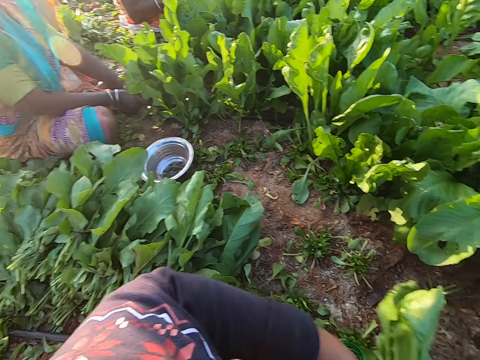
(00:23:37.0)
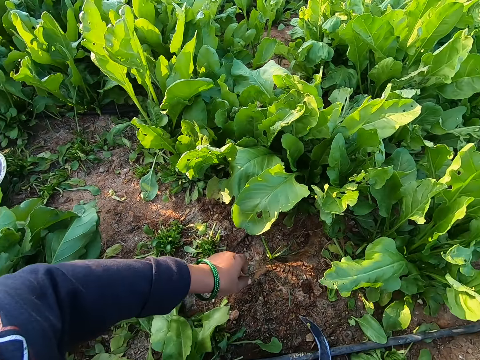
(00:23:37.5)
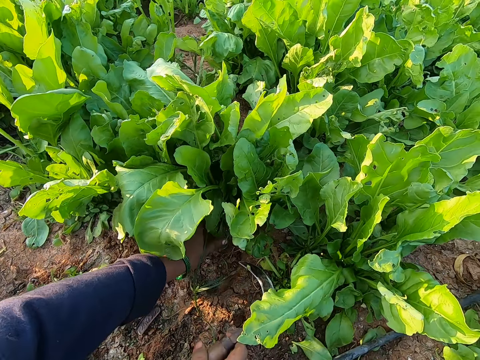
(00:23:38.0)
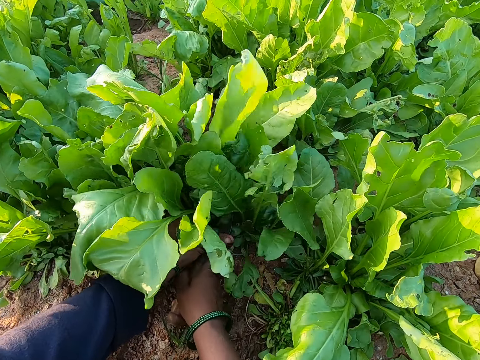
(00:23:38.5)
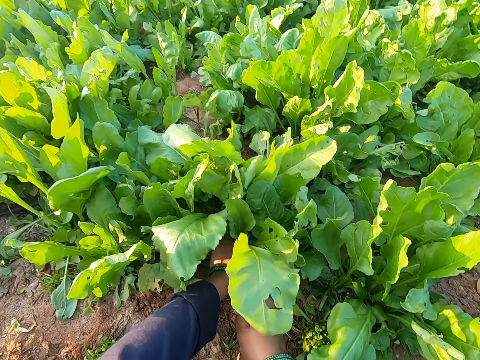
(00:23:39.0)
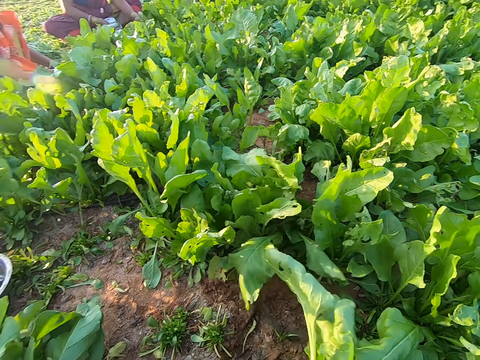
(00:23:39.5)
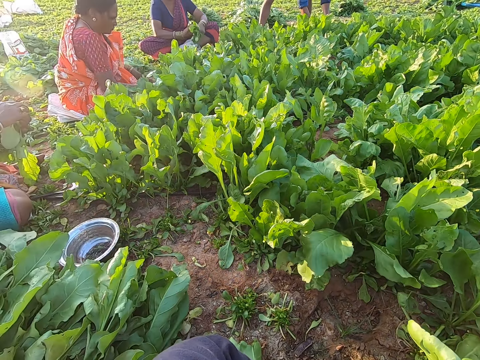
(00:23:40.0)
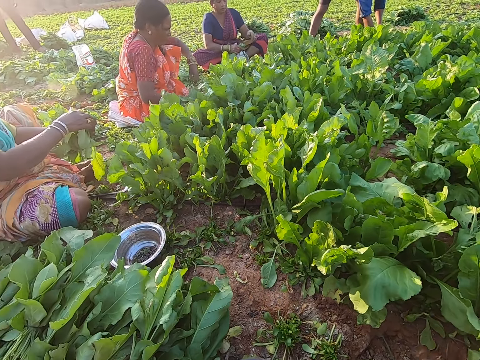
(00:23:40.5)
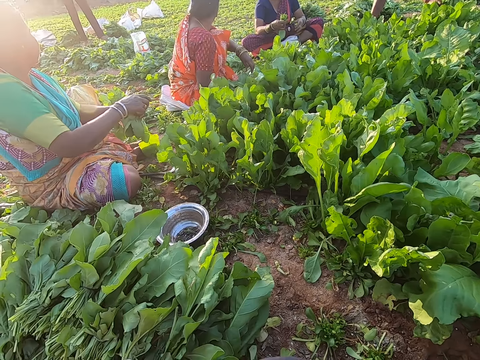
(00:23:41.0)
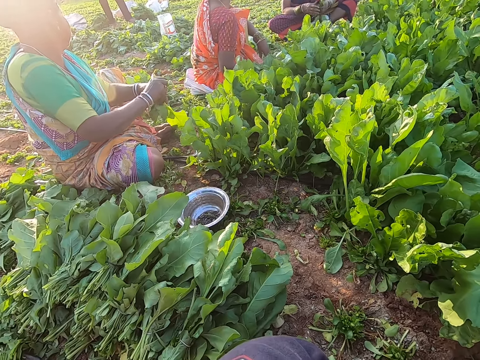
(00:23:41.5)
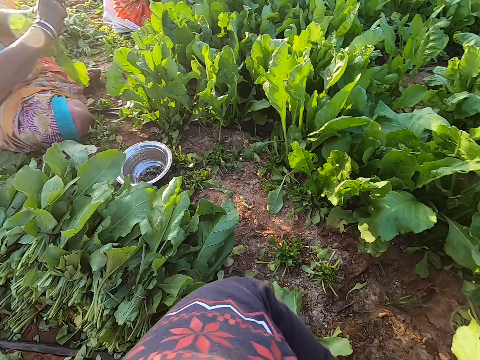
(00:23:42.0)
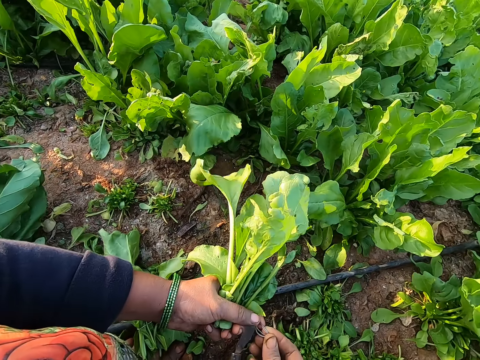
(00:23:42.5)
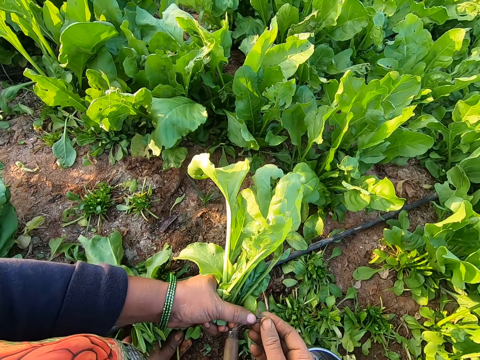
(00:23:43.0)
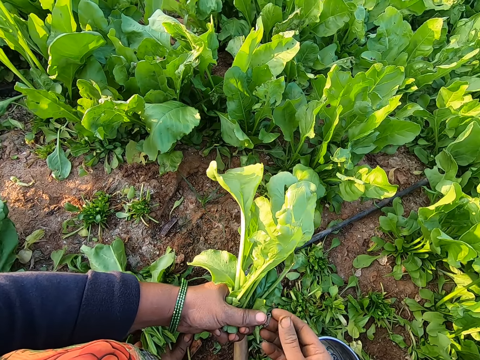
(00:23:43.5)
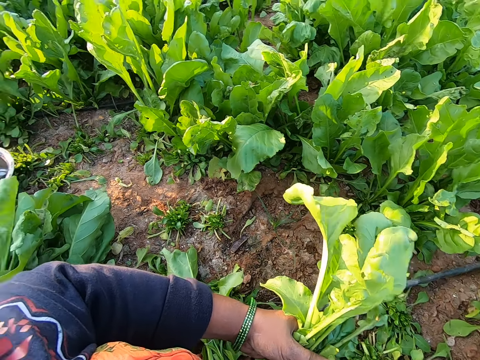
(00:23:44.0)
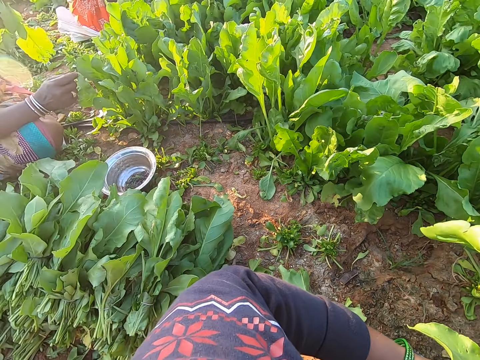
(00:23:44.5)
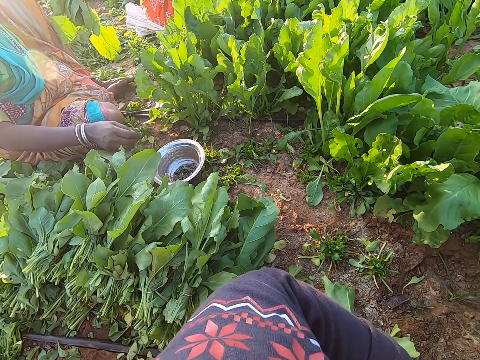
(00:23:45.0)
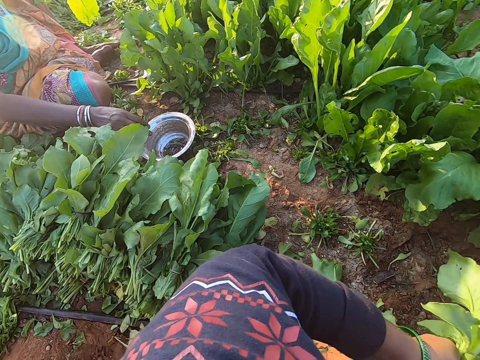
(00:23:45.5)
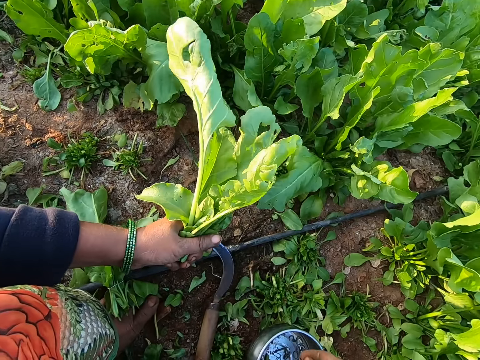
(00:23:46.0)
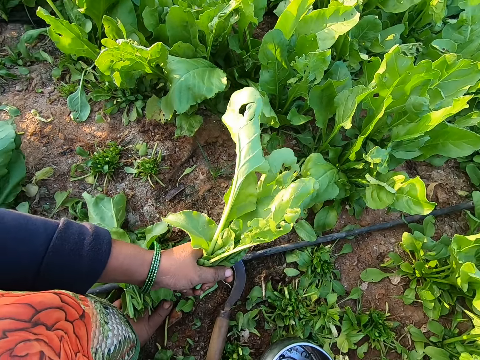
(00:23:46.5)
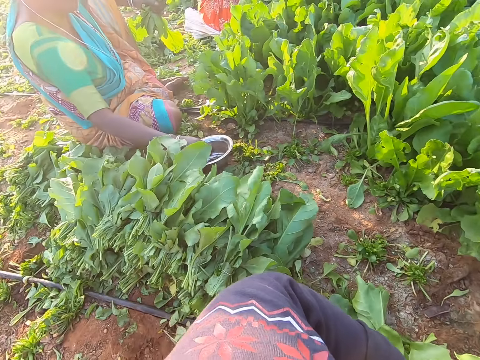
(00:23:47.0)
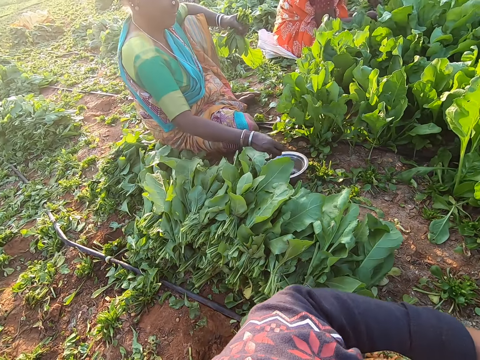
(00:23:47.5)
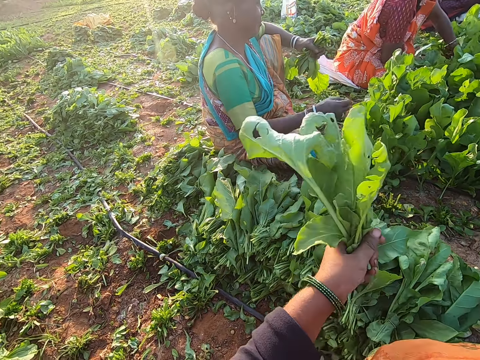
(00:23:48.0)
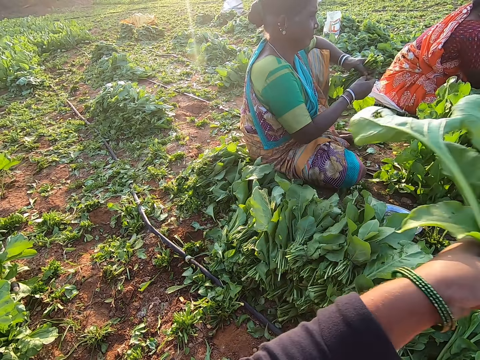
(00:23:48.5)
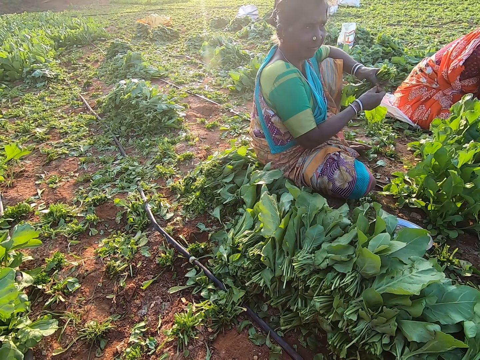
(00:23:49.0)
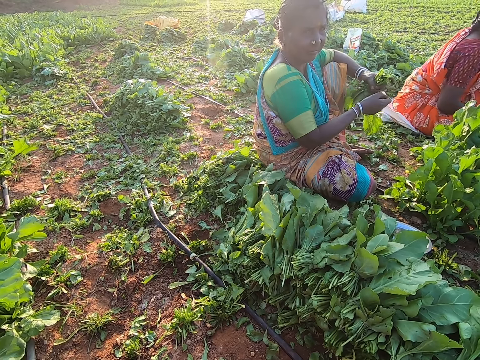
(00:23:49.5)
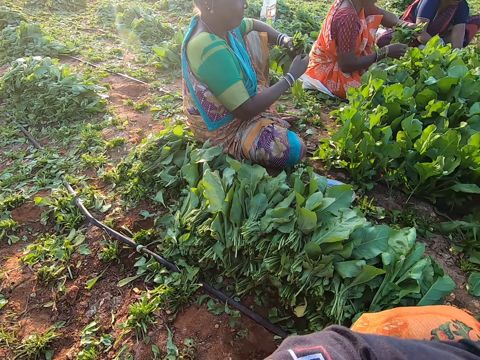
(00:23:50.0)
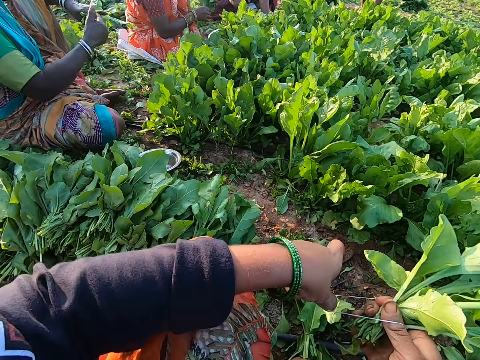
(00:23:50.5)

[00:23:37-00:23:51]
The camera wearer drops the spinach leaves in her left hand on the ground. She picks the pruning knife from the ground with her right hand. She moves both hands. She holds some spinach leaves with her left hand. She cuts the spinach leaves with the pruning knife in her right hand. She pulls the spinach. She drops the pruning knife in her right hand on the ground. She lifts the spinach. She looks around. She expands the rubber band. She looks around. She picks the rubber band from the plate with her right hand. She touches the bowl. She looks around. She lifts the spinach. She looks around. She bonds the spinach leaves with the rubber band in her right hand.

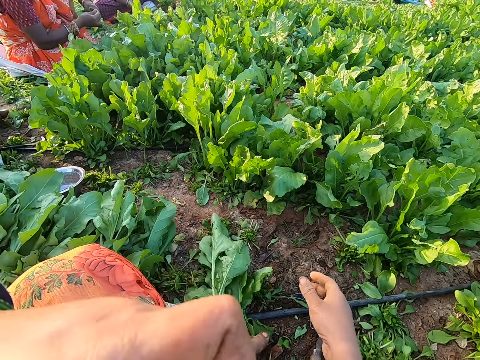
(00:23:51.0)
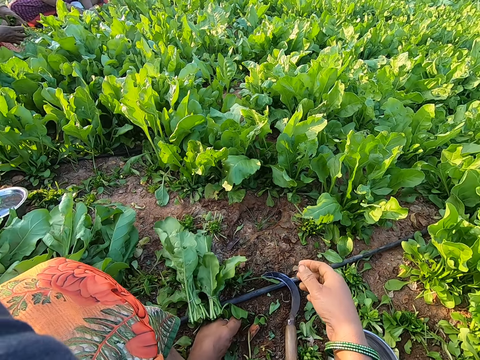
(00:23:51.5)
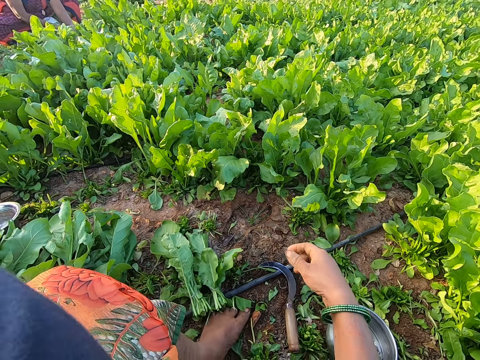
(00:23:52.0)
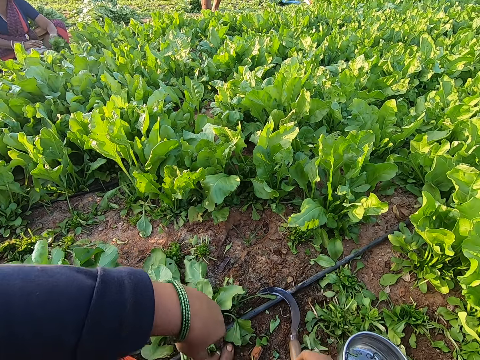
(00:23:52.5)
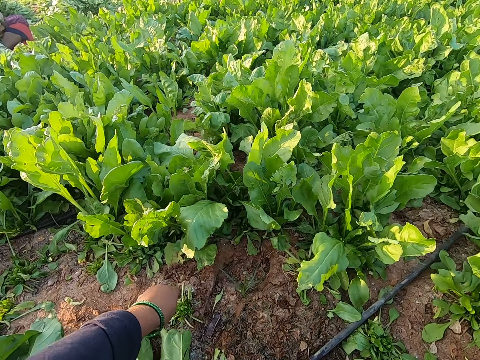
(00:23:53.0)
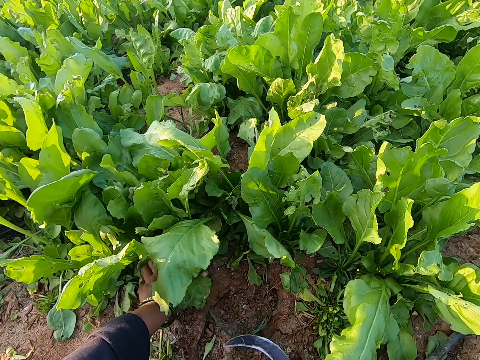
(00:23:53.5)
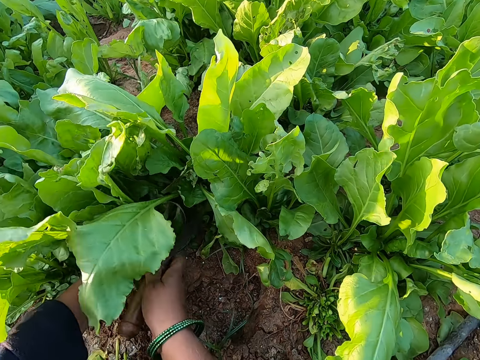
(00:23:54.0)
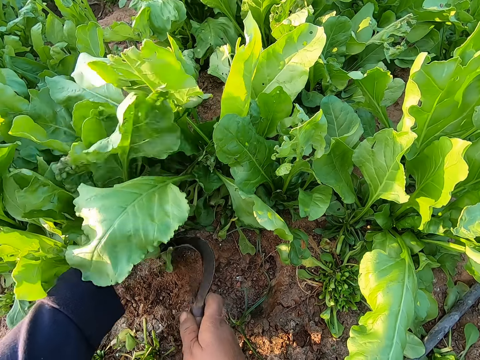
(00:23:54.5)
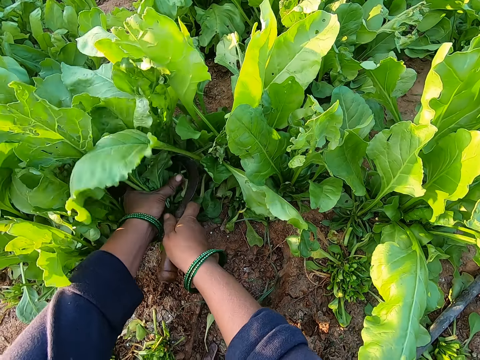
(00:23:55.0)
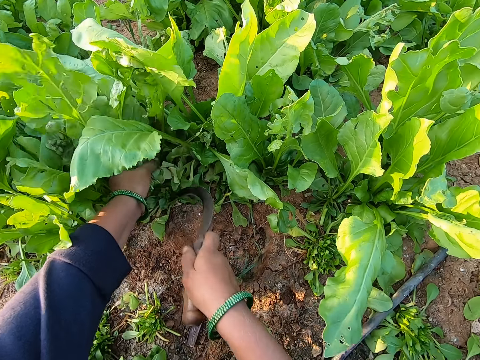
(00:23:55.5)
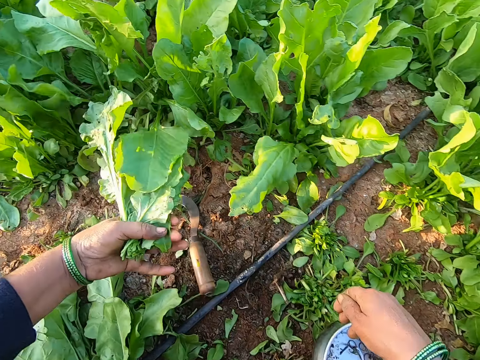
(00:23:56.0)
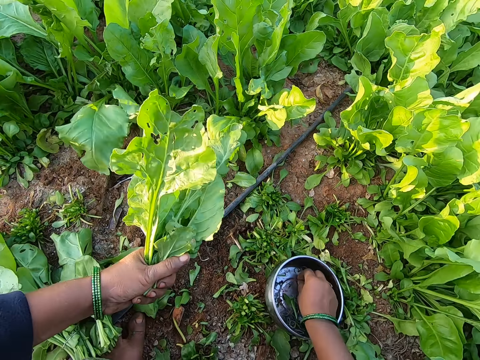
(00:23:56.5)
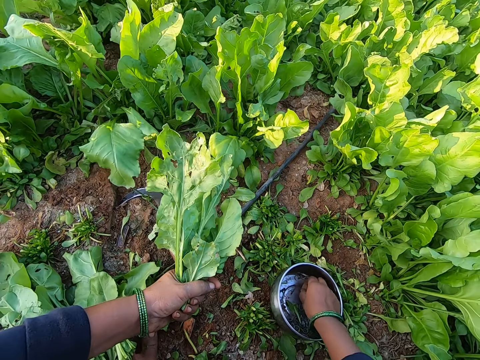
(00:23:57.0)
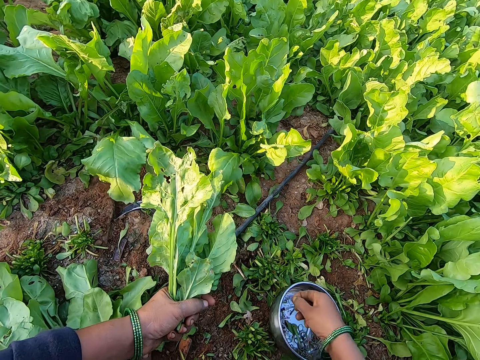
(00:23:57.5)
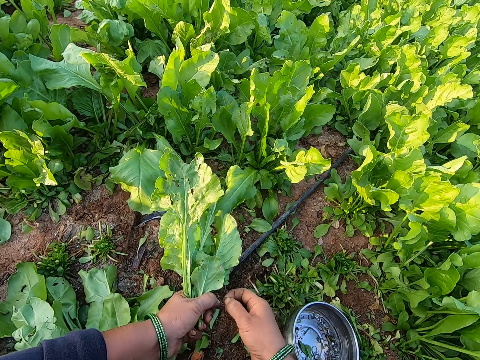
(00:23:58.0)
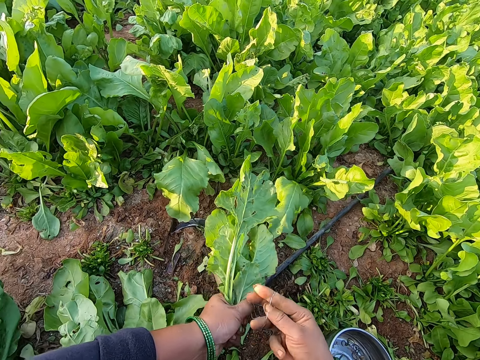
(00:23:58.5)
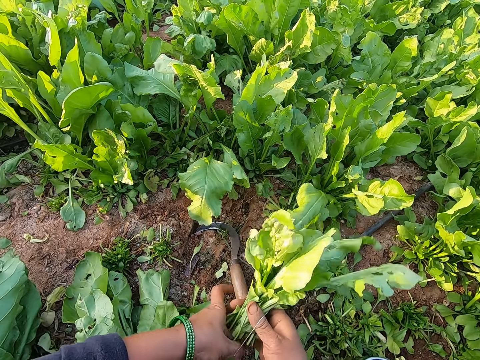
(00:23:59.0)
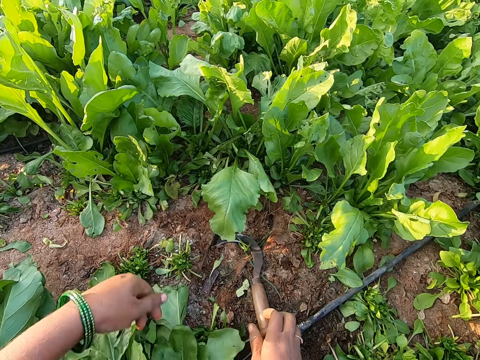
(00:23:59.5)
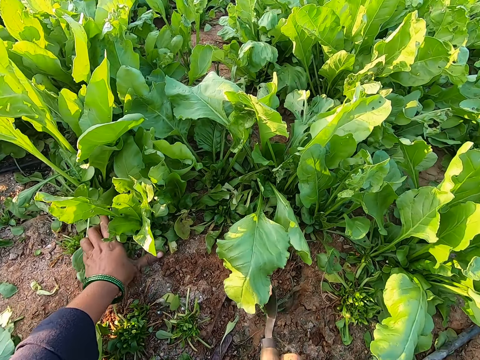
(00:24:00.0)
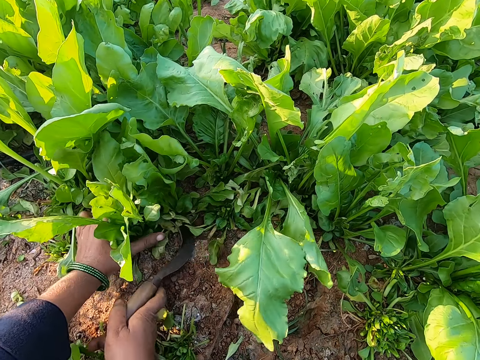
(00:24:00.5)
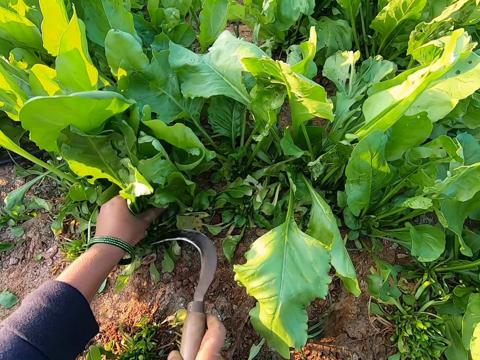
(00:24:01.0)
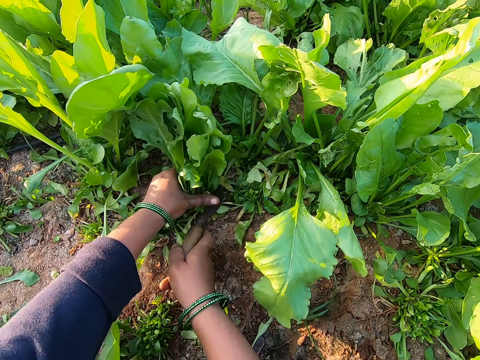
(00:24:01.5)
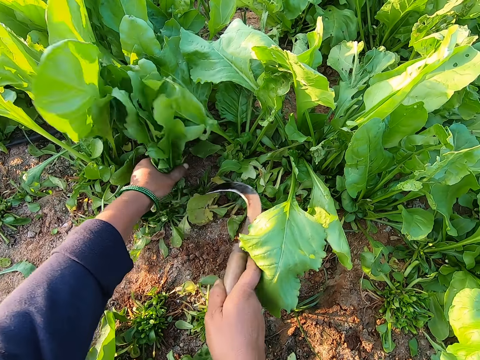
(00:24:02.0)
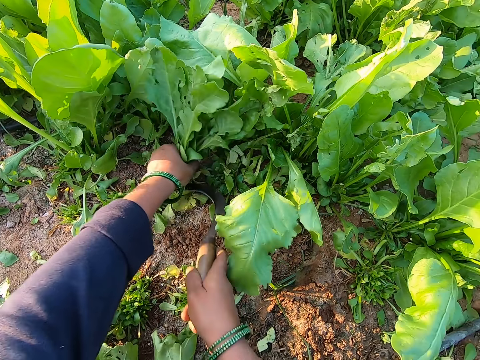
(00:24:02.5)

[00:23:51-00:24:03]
The camera wearer drops the spinach leaves in her left hand on the ground. She lifts the left hand. She looks around. She picks the pruning knife from the ground with her right hand. She moves both hands. She holds some spinach leaves with her left hand. She cuts the spinach leaves with the pruning knife in her right hand. She pulls the spinach. She drops the pruning knife in her right hand on the ground. She picks a rubber band from the plate with her right hand, lifts the rubber band and expands the rubber band. She bonds the spinach leaves with the rubber band in her right hand. She drops the spinach leaves in her left hand on the ground. She picks the pruning knife from the ground with her right hand. She holds some spinach leaves with her left hand. She pulls the spinach. She cuts the spinach leaves with the pruning knife in her right hand.
